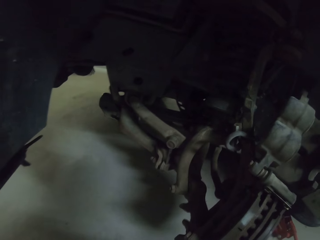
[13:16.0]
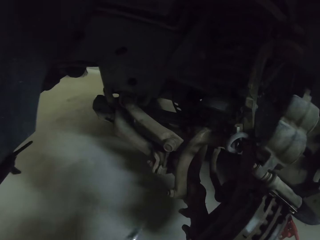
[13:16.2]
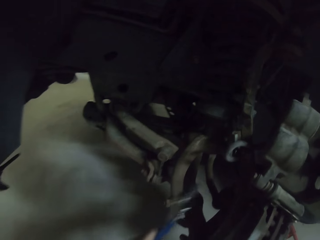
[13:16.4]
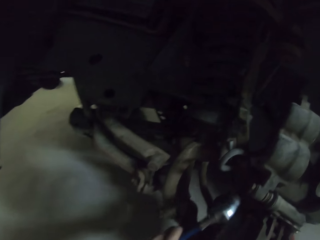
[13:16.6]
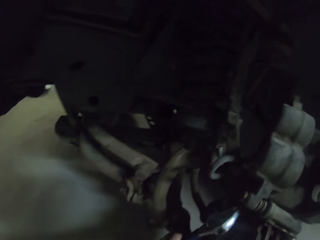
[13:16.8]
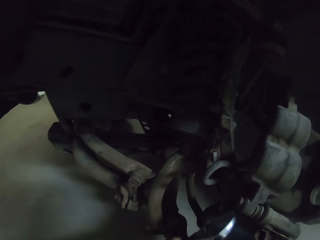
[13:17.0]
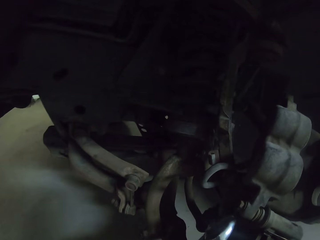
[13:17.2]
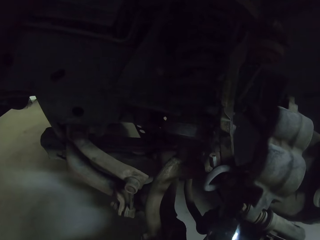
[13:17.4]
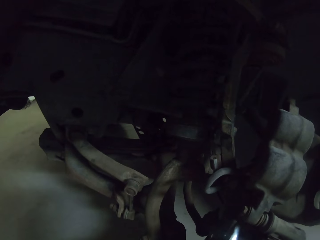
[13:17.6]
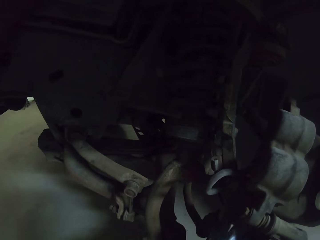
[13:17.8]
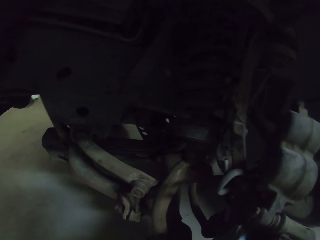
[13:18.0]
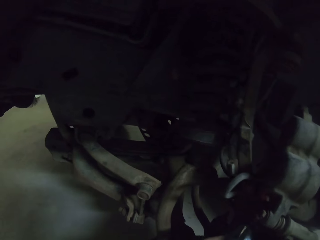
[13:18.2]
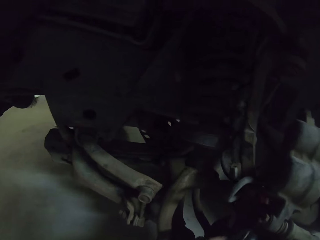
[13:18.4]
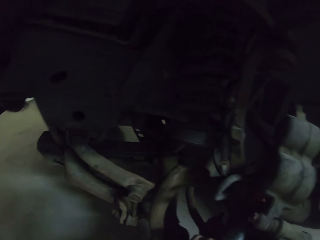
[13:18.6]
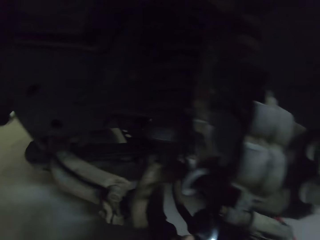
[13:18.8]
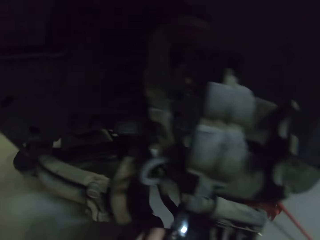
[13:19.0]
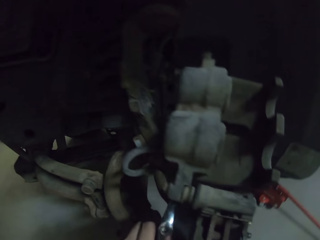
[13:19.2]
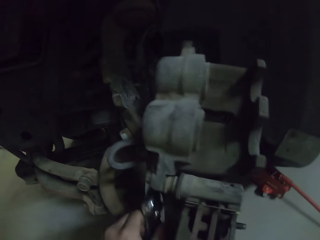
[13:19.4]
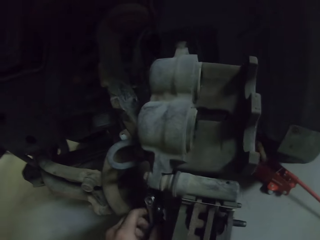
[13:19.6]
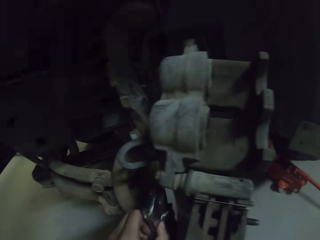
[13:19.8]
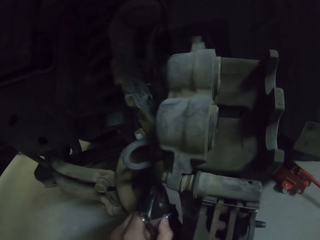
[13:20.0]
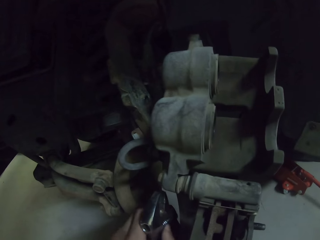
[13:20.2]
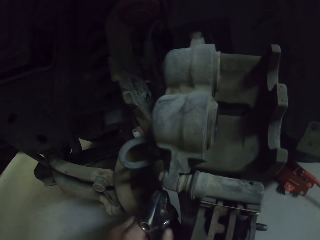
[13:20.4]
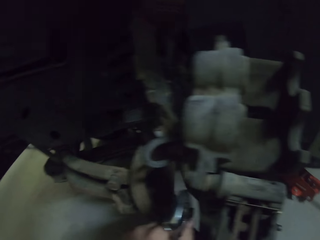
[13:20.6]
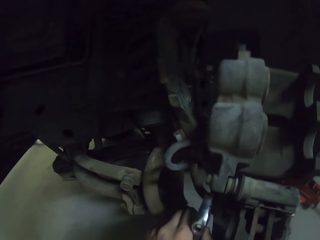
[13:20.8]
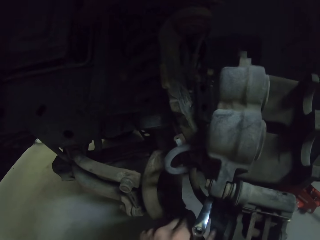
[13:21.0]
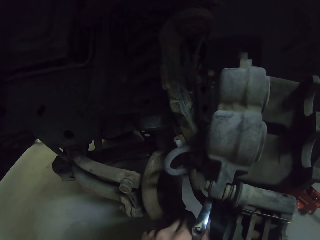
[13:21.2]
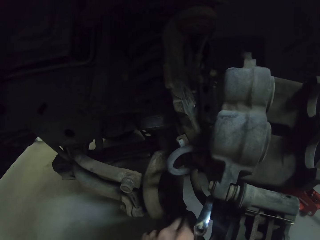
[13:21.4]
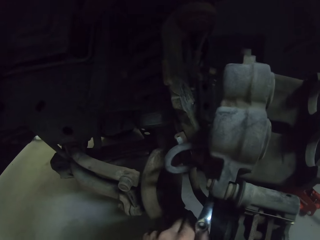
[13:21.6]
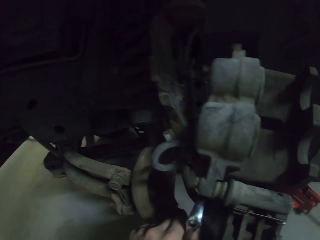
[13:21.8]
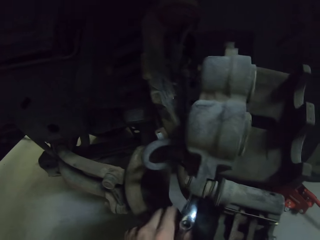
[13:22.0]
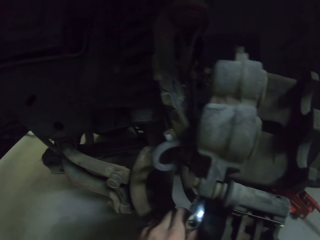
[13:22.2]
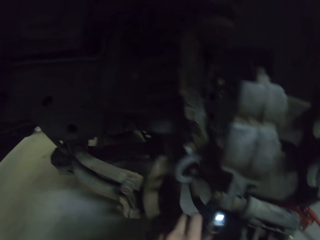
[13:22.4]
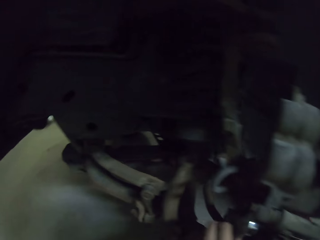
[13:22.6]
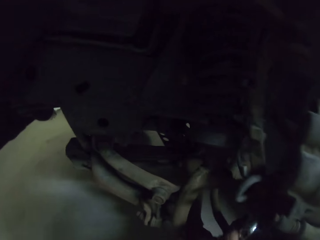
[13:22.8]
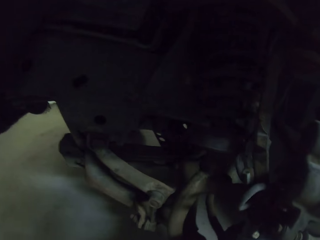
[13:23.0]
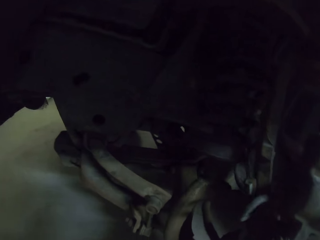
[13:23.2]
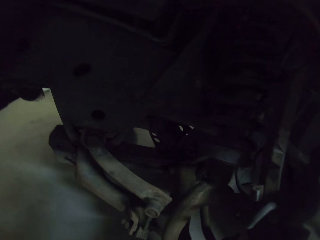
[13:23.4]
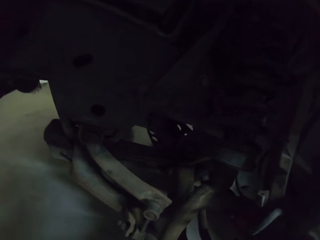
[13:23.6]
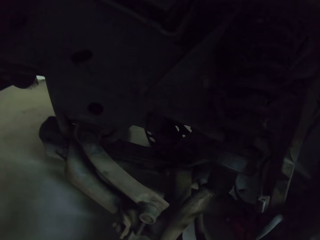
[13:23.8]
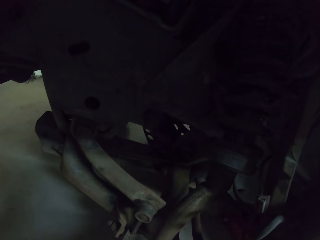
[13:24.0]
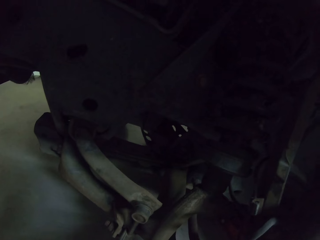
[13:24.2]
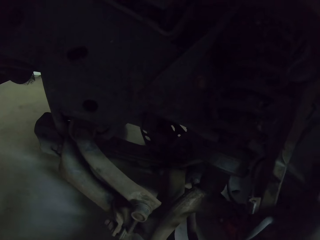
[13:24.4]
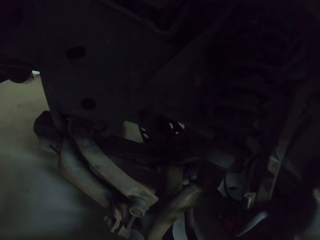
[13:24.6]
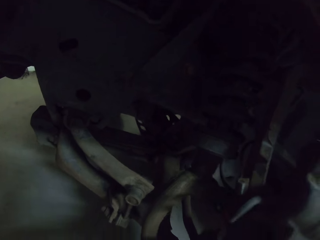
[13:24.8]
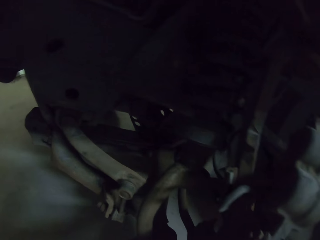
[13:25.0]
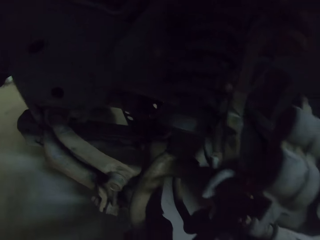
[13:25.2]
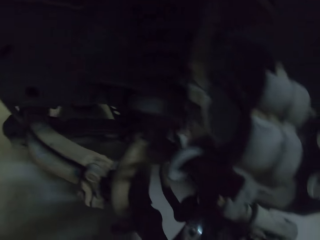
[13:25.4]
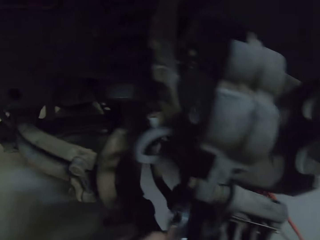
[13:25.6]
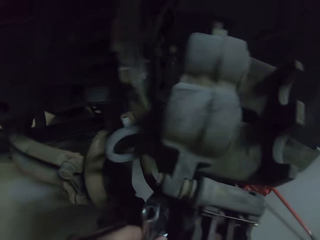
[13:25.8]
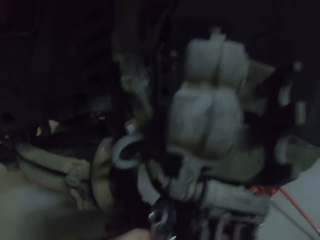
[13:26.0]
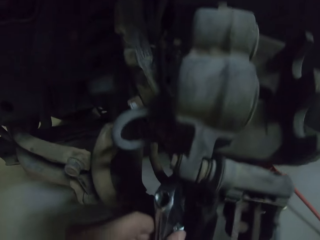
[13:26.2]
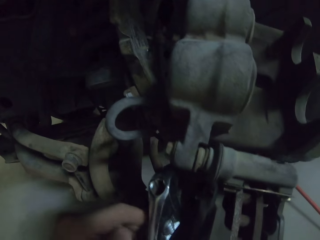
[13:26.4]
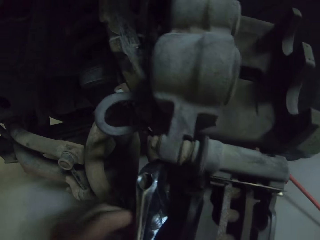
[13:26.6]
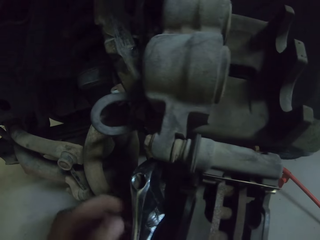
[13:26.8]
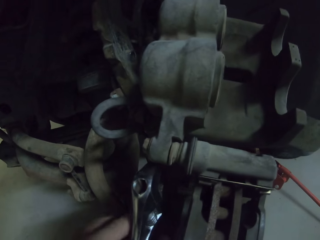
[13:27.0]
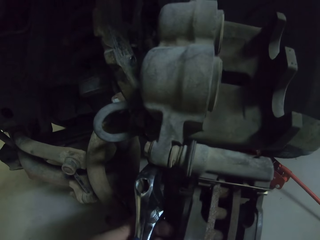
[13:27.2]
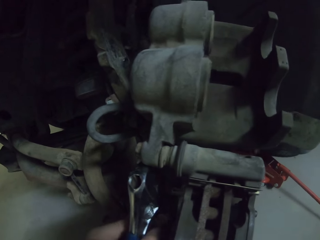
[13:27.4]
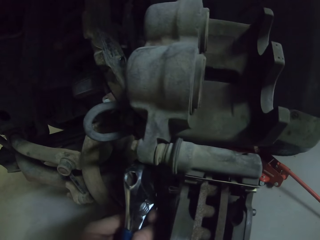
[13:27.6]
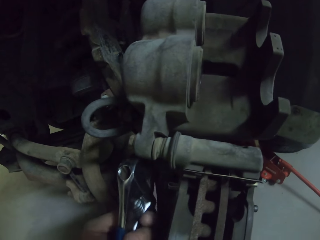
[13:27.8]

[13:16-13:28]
The camera wearer loosens the nuts with a spanner. They open the wheel rack nuts using a spanner.

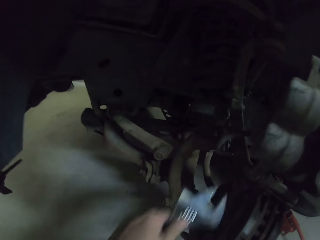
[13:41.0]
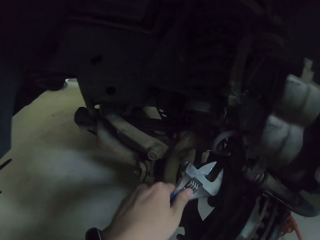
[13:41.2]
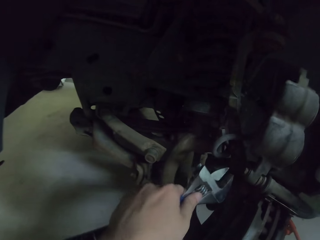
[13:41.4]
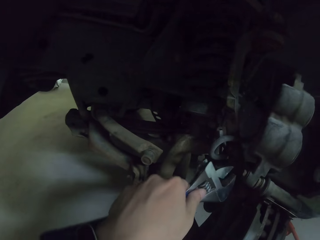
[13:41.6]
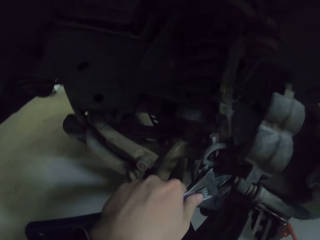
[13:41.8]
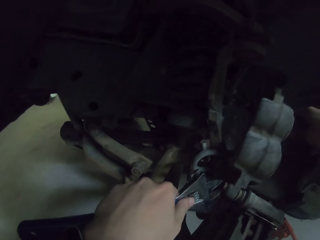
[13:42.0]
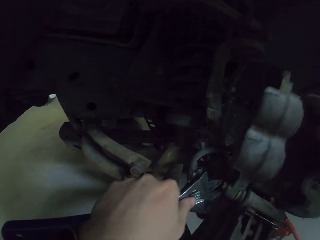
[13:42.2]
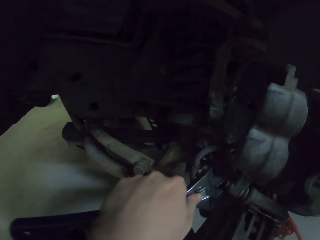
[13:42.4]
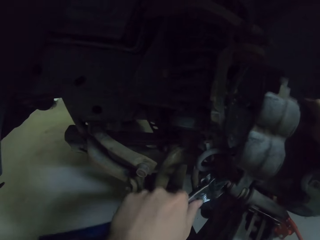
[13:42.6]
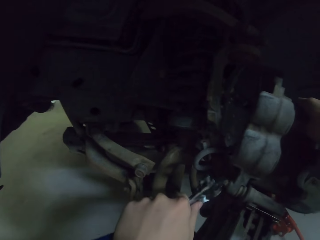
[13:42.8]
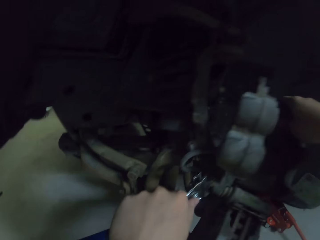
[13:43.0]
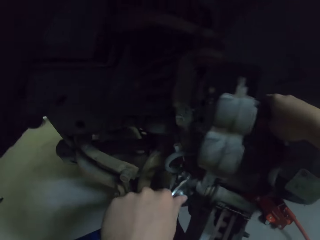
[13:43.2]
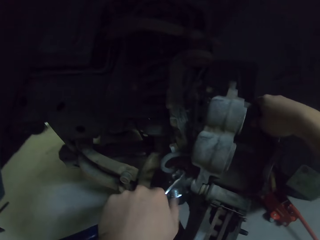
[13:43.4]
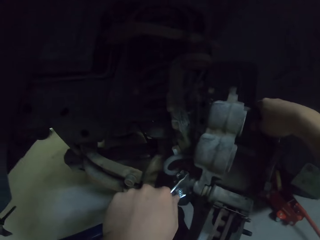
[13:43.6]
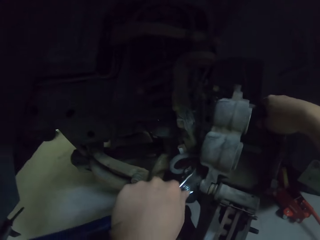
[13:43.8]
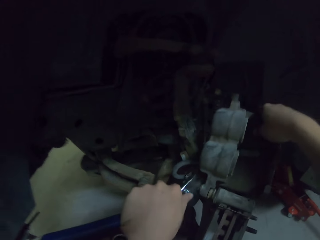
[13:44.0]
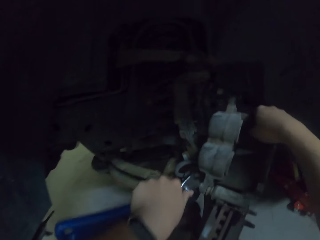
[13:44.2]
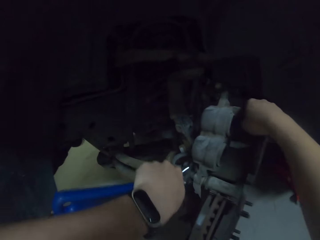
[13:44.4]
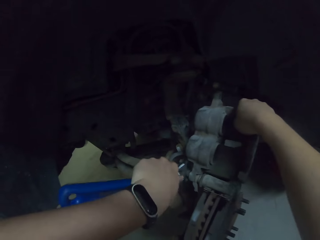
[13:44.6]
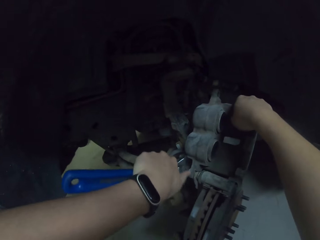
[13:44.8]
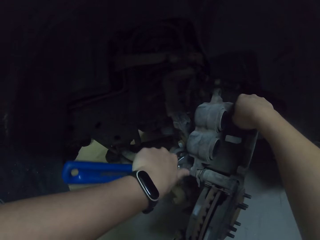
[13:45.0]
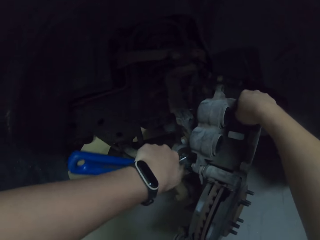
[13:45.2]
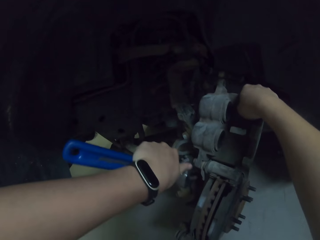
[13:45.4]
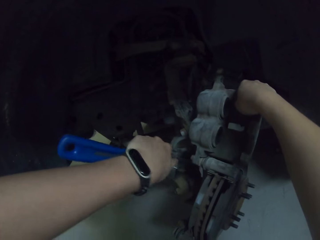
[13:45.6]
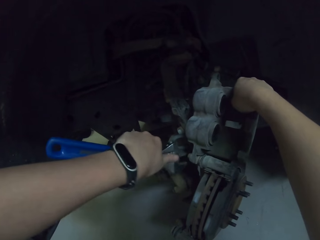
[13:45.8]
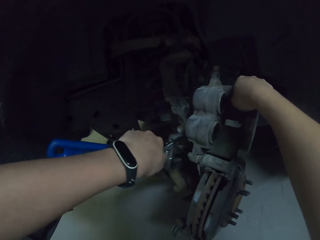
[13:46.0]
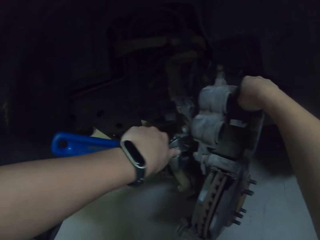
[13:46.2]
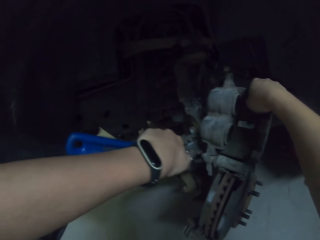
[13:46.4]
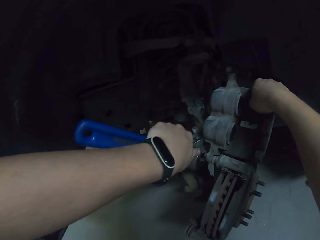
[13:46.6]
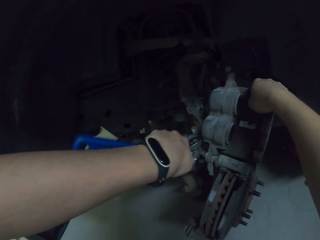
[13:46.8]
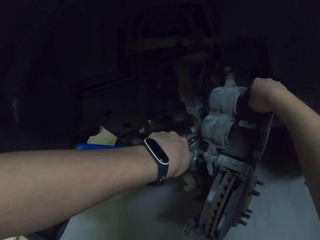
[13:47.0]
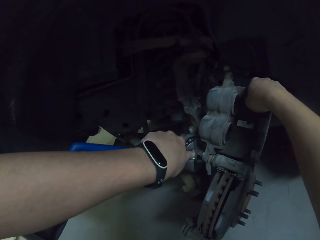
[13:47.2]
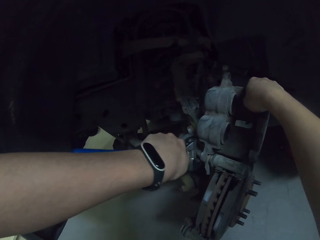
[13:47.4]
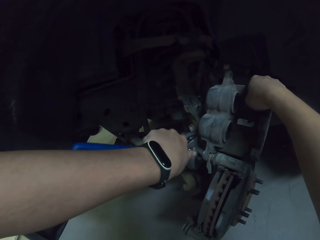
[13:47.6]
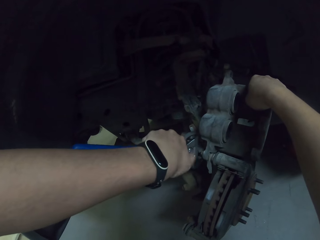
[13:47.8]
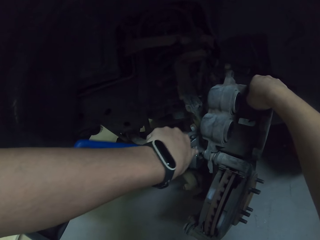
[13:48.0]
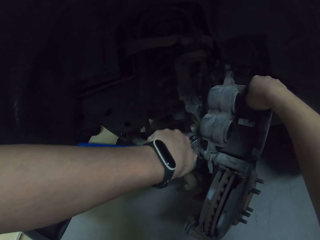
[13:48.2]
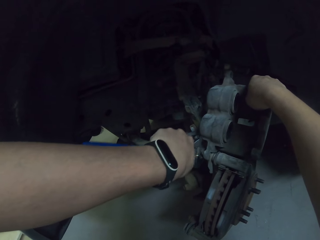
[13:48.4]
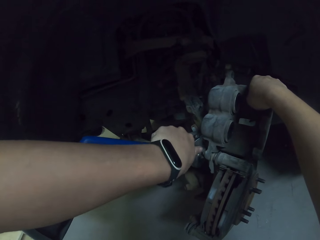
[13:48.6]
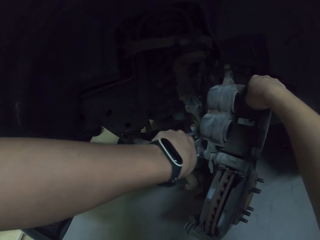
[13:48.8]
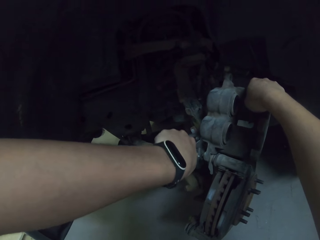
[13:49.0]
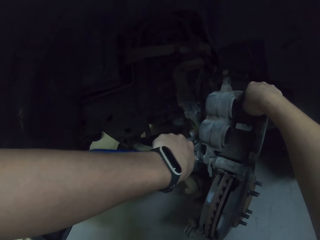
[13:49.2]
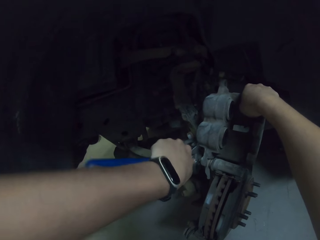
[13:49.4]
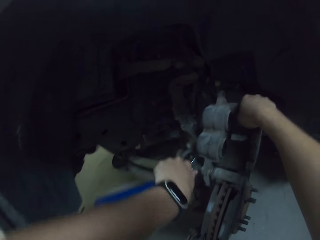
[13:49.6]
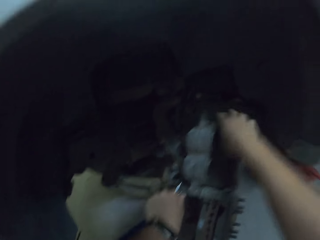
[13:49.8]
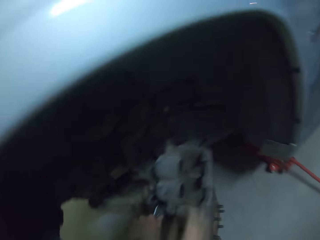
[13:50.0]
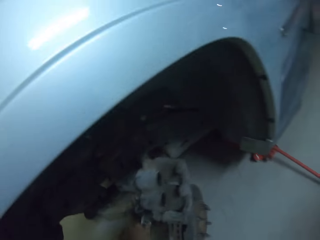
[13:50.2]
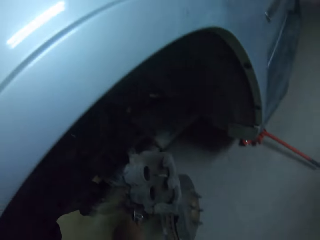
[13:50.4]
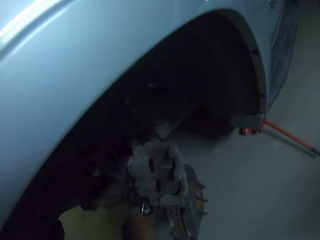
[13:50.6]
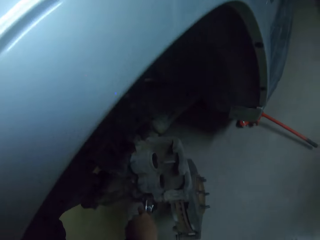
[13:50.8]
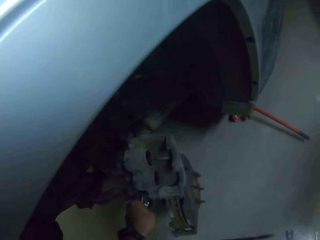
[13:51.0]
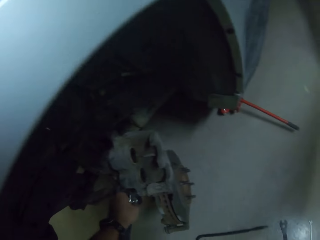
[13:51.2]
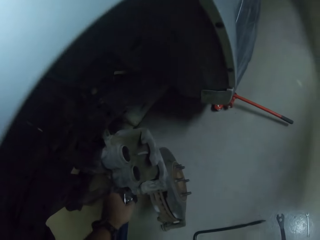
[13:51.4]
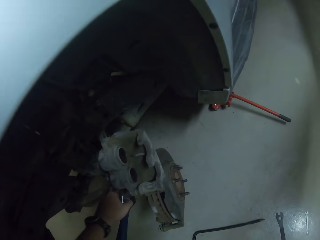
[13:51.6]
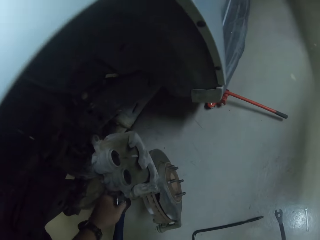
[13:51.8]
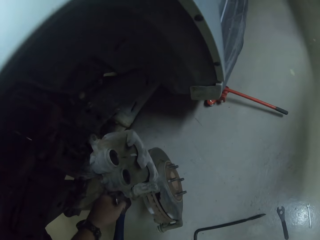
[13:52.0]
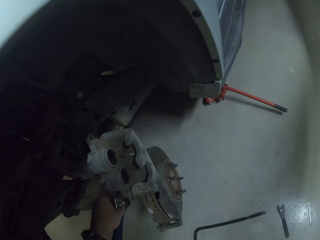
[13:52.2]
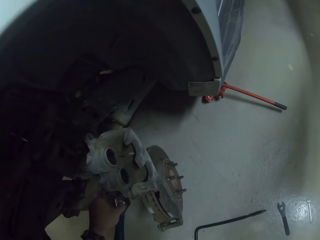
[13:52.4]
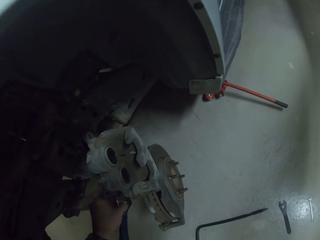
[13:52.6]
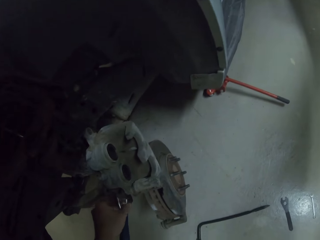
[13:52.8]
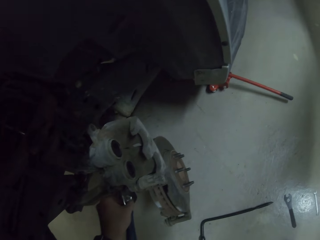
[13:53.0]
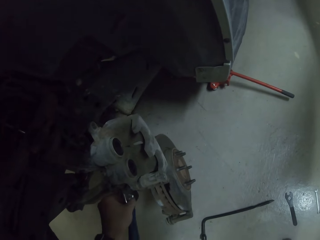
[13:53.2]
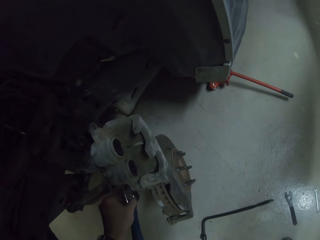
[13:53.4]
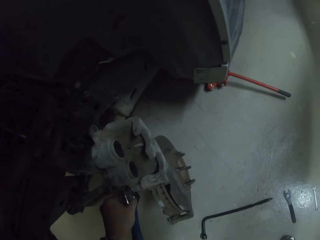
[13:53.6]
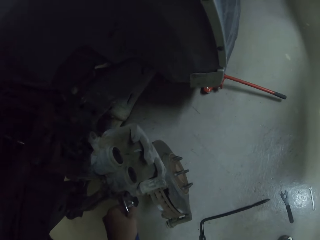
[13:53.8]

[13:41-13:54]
The camera wearer loosens the nuts with a spanner. They tighten a nut with the pliers. They remove the pliers from the car. They put the pliers on the car. They move their hand around the pliers. They remove their hand from the car. They touch the car.
